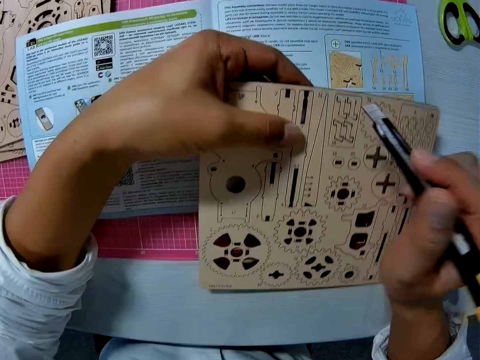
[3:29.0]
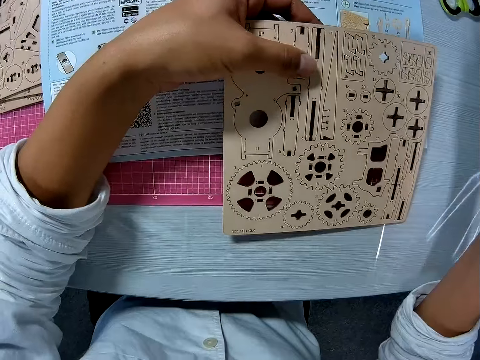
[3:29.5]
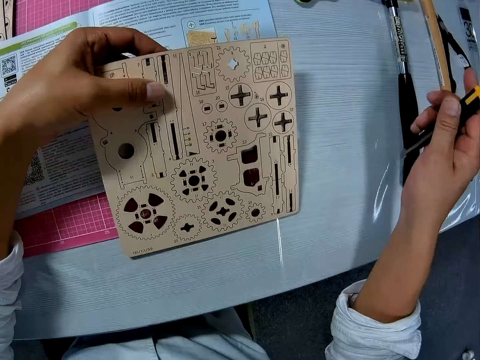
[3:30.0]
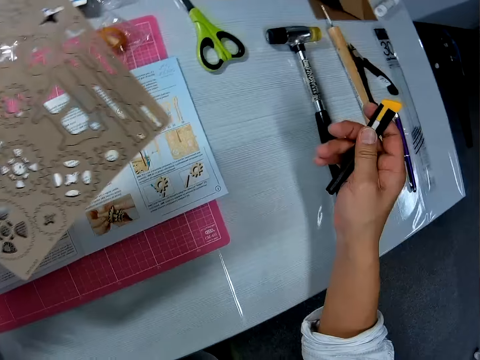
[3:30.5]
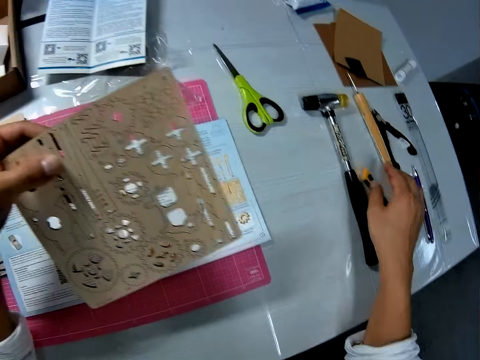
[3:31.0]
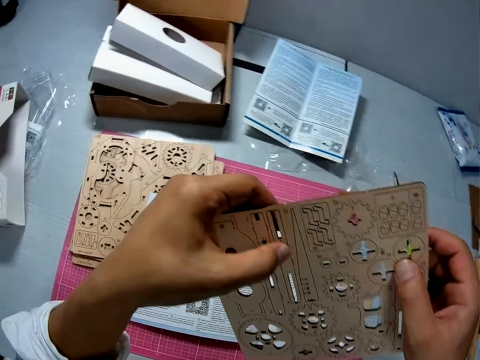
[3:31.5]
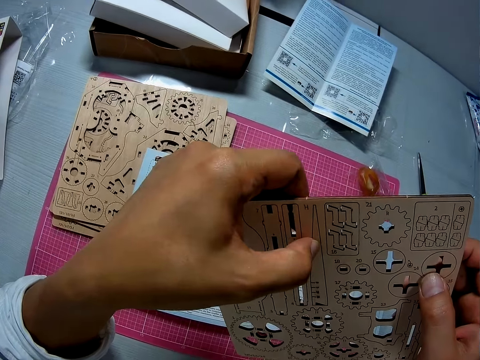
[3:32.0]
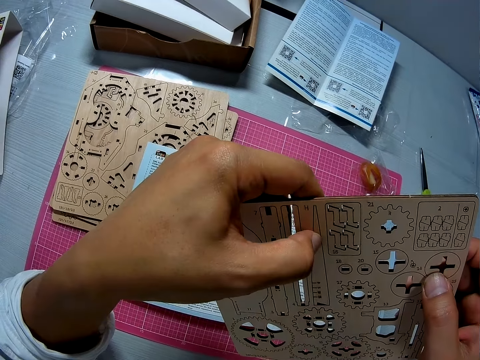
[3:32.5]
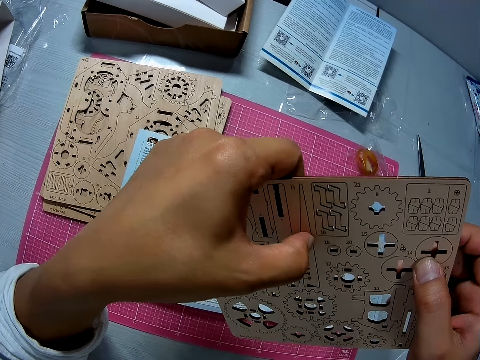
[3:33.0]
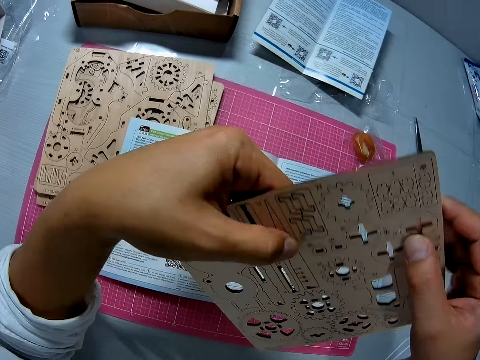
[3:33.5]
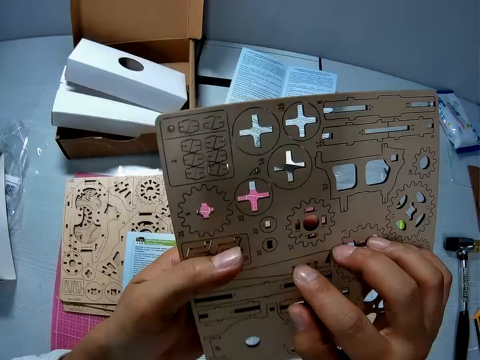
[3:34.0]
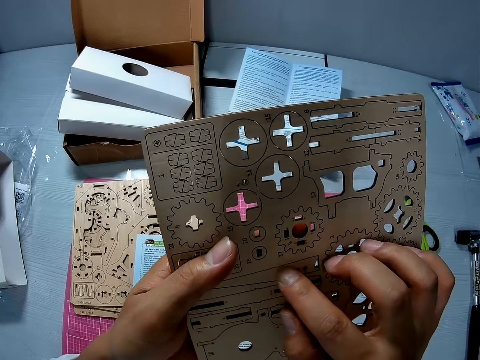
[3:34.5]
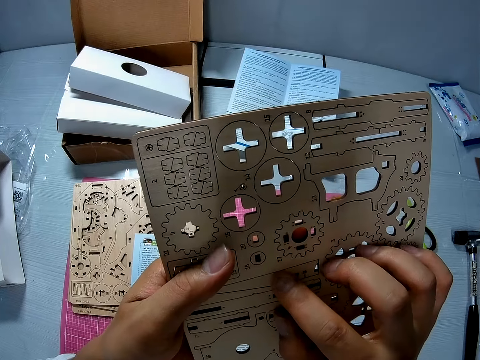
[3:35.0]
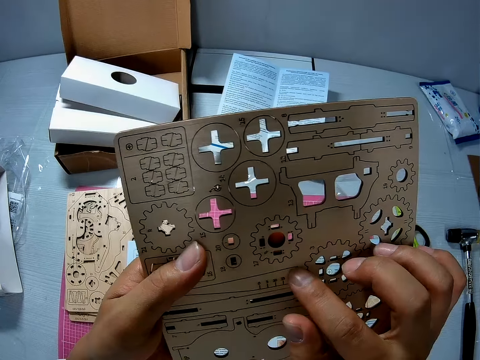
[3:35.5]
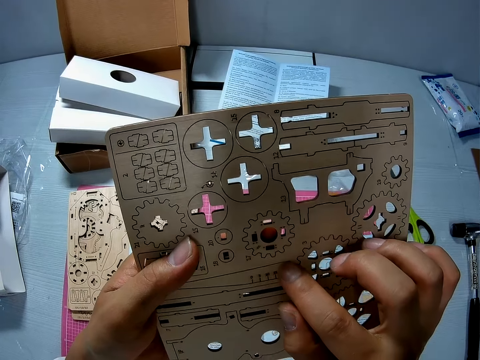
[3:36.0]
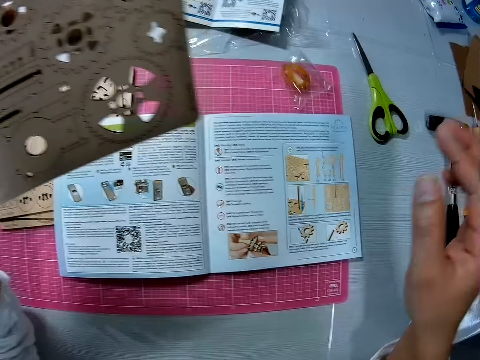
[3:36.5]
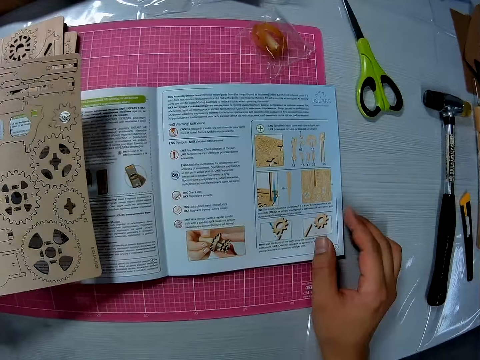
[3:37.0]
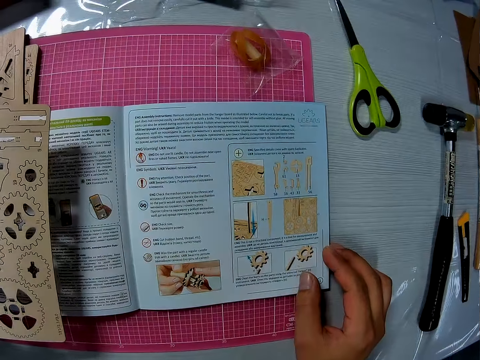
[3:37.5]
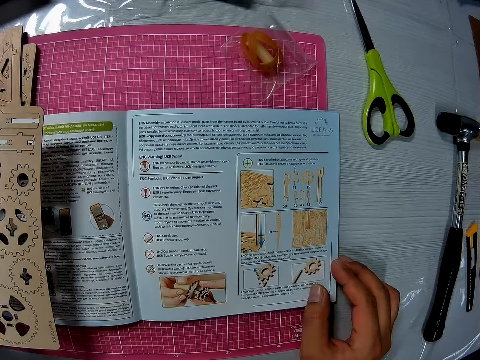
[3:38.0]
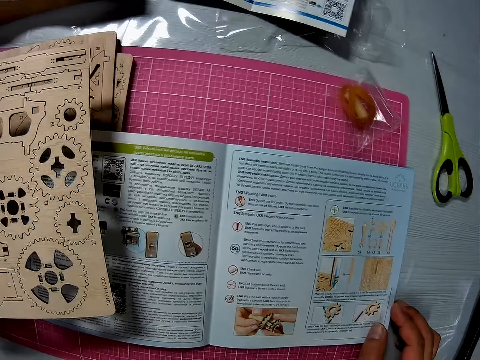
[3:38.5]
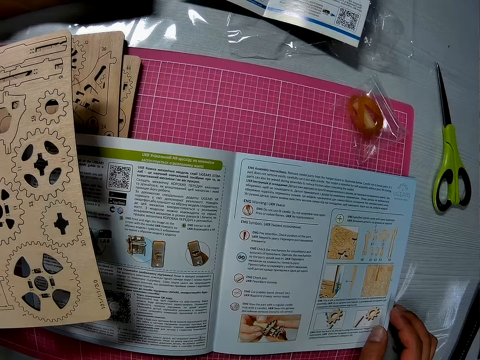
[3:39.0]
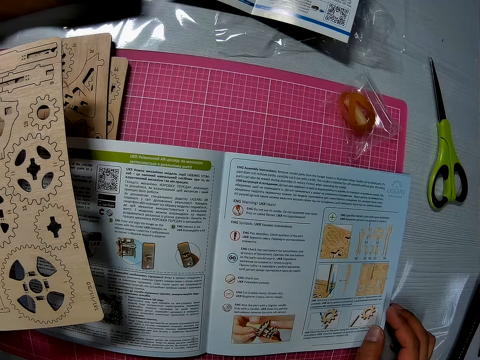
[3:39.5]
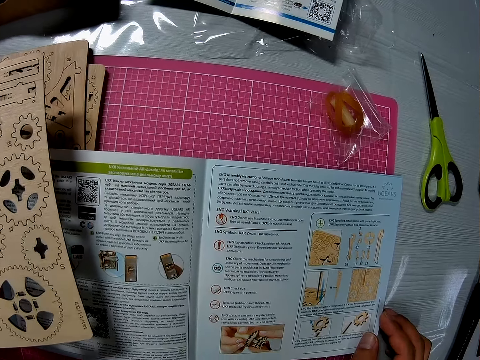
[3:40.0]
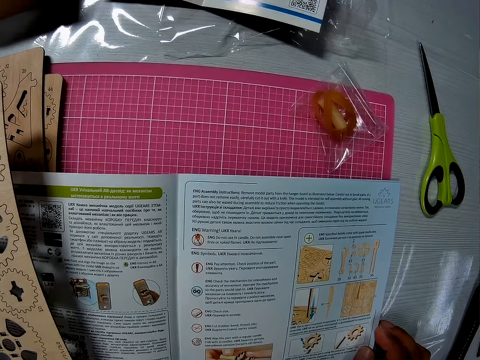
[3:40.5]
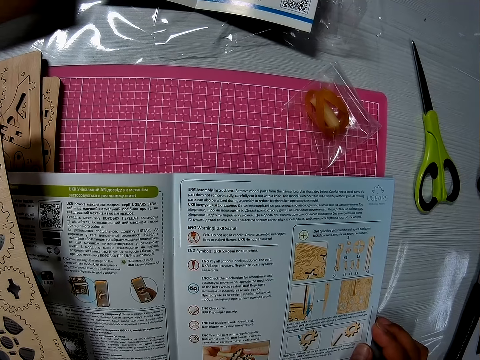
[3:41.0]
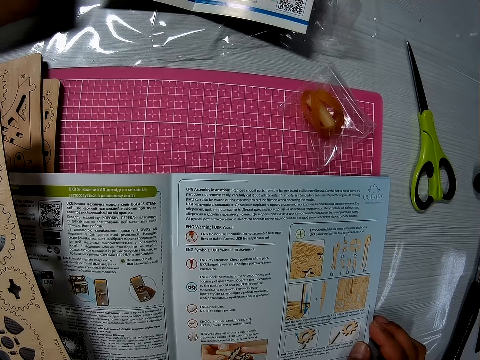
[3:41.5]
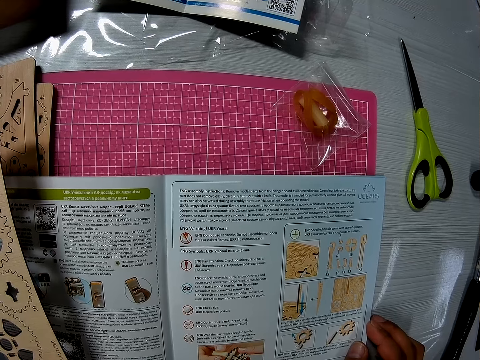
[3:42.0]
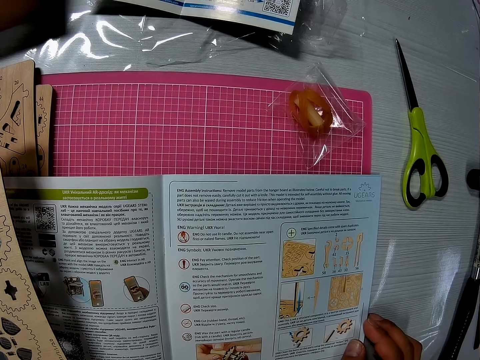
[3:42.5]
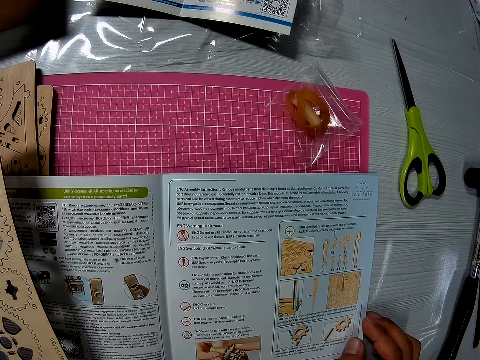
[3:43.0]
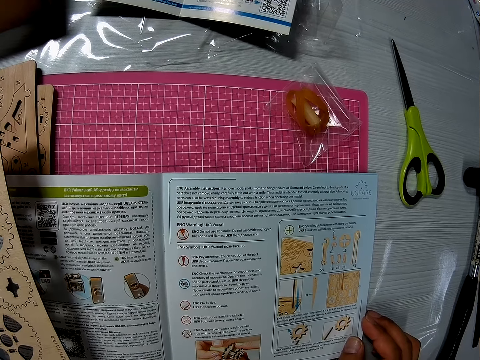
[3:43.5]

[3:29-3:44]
The camera wearer moves the wooden board. He moves the blade. He lifts the wooden board. He drops the crafting knife on the table. He holds the board with both hands. He tries to break the wooden board with his finger. He pushes the cut part on the wooden board. He turns the wooden board. He pushes the cut part on the wooden board. He moves the wooden board. He reads the instruction manual on the table. He holds the manual.

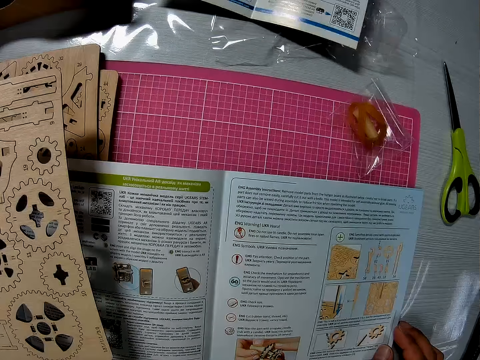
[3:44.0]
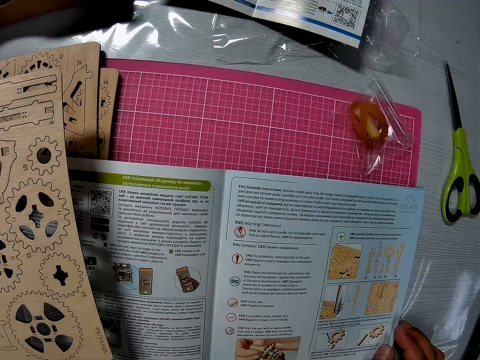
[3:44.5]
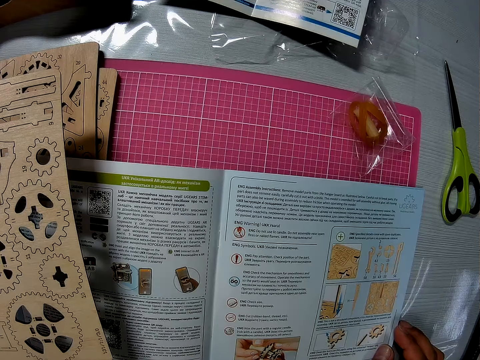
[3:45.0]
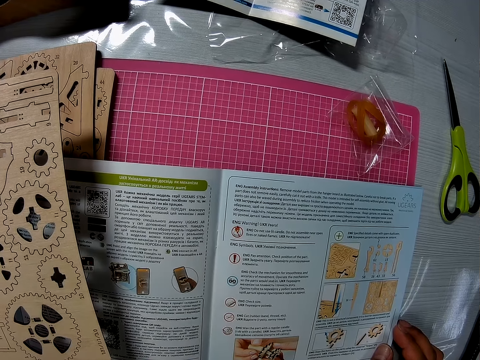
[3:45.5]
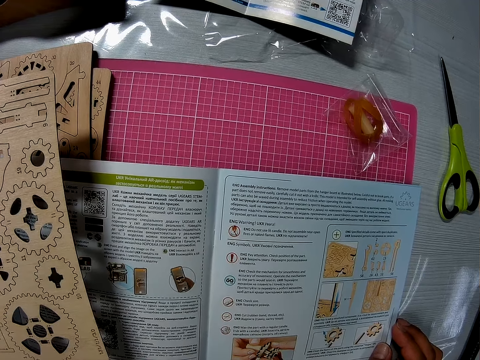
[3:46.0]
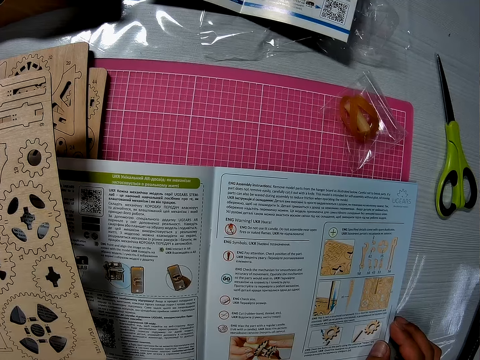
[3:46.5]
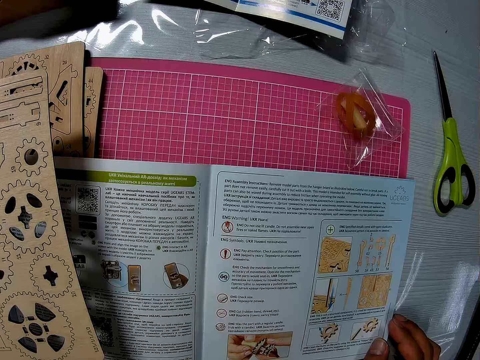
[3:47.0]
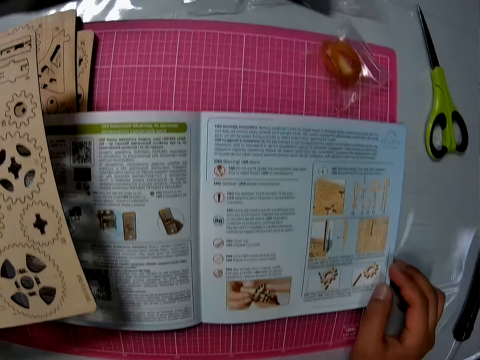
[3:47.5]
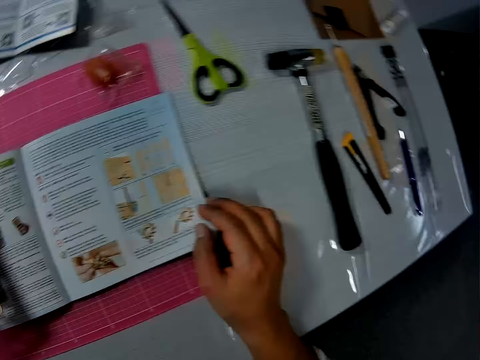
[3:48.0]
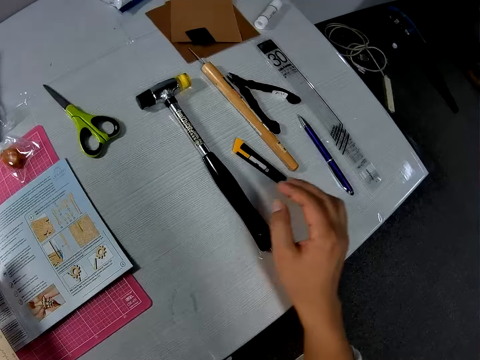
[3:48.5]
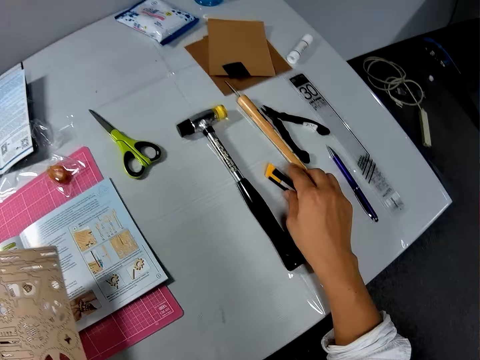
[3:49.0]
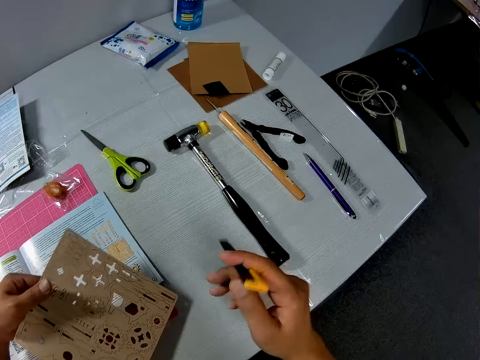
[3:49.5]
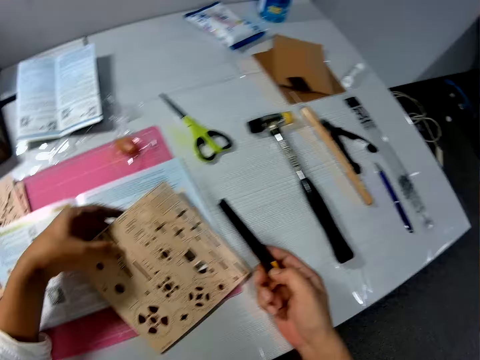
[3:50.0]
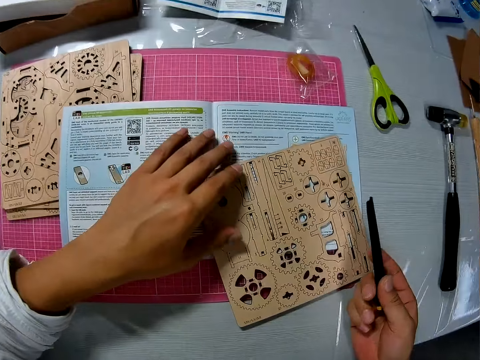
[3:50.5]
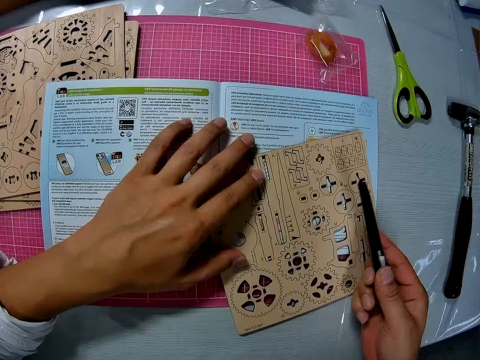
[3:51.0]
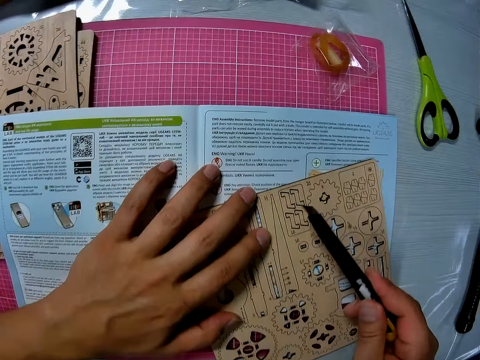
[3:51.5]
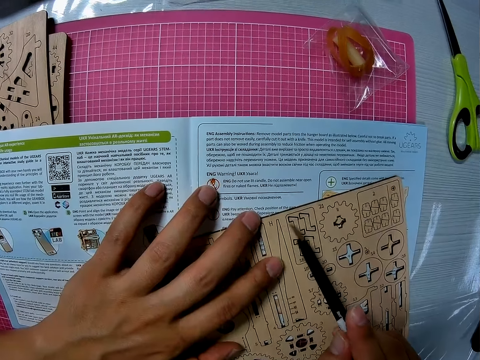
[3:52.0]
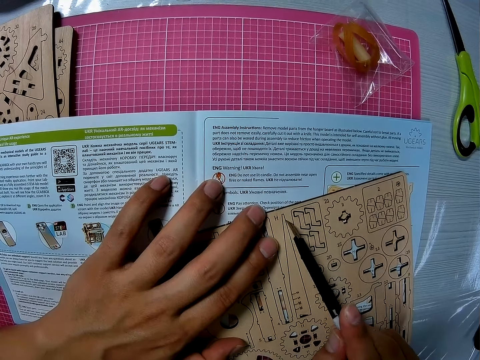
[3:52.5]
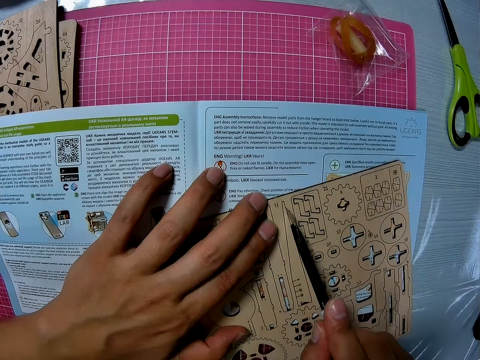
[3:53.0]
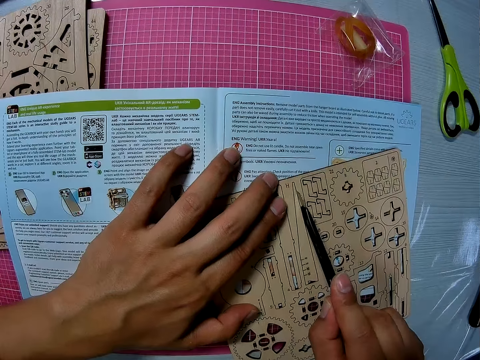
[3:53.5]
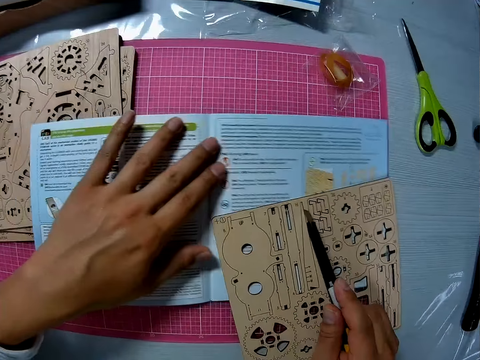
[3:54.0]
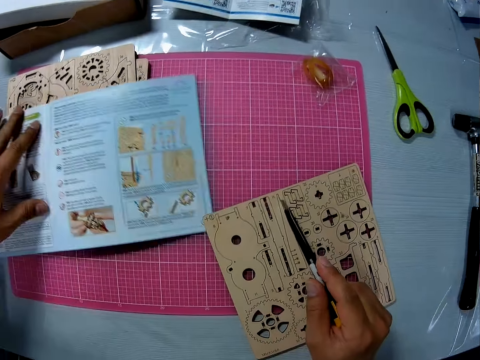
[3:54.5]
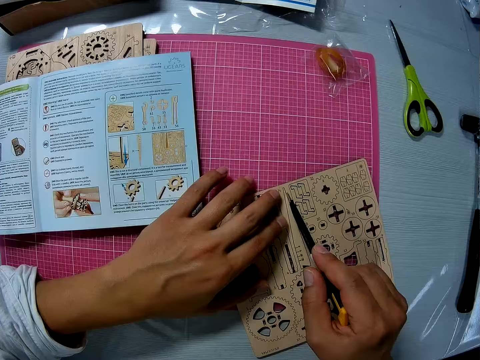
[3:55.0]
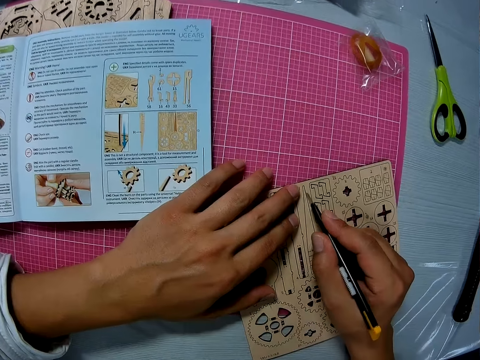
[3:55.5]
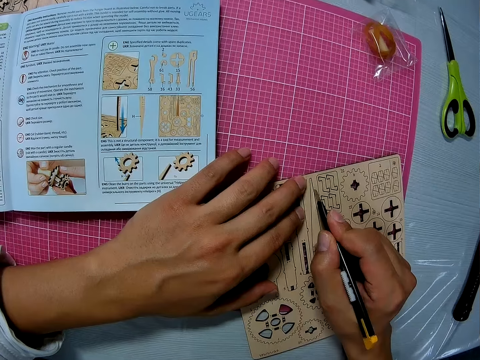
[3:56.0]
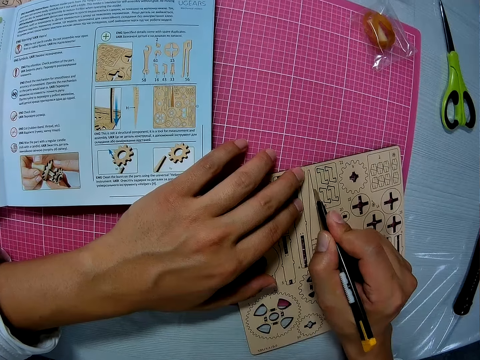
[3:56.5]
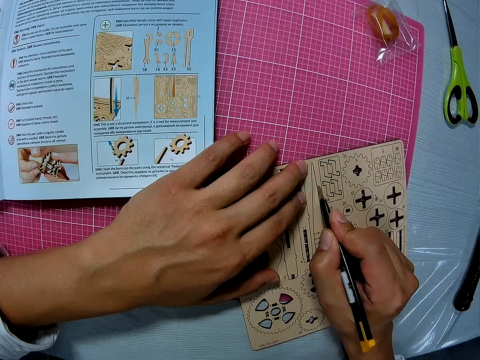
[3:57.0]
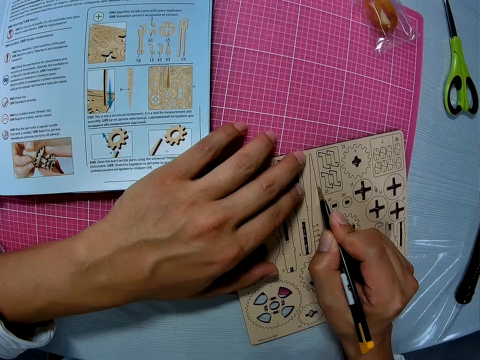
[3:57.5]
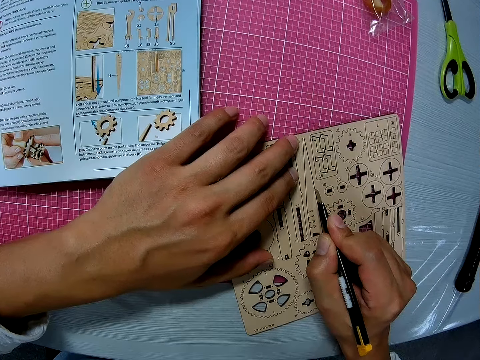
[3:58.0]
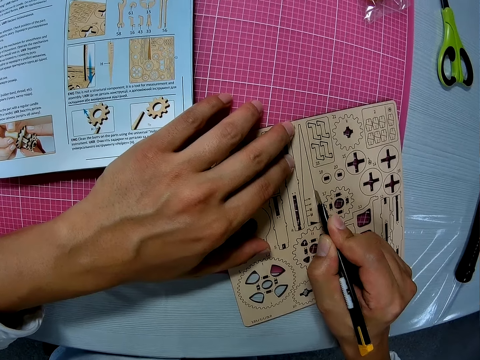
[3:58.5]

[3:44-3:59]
The camera wearer picks up the crafting knife from the table. They drop the board on the instruction manual on the table. They mark the board on the table. They move the instruction manual from beneath the board. They hold the wooden board. They mark the board on the table.
